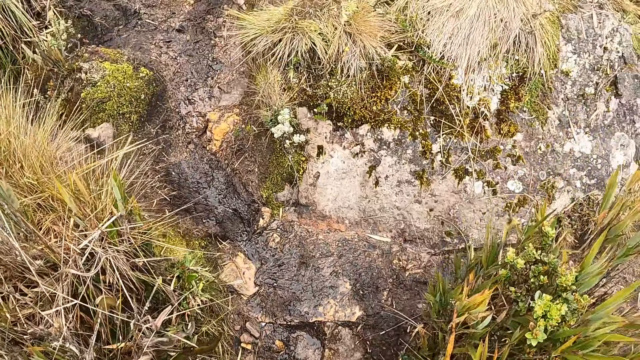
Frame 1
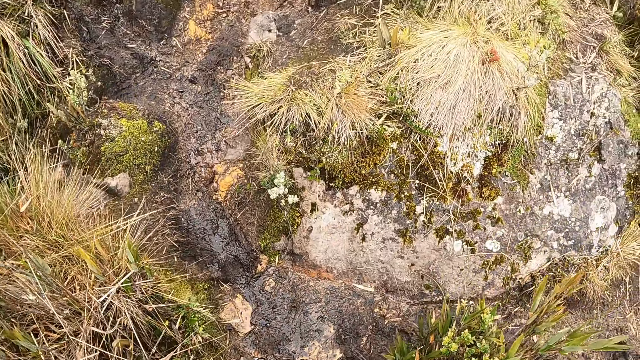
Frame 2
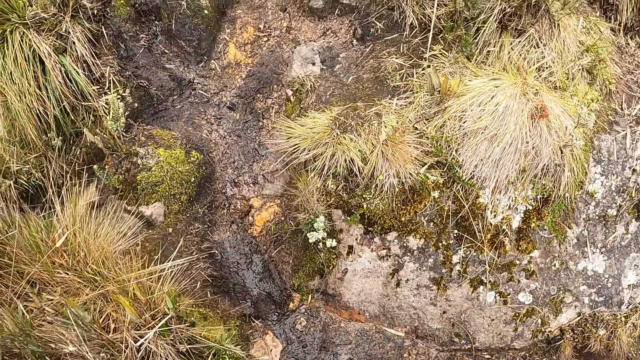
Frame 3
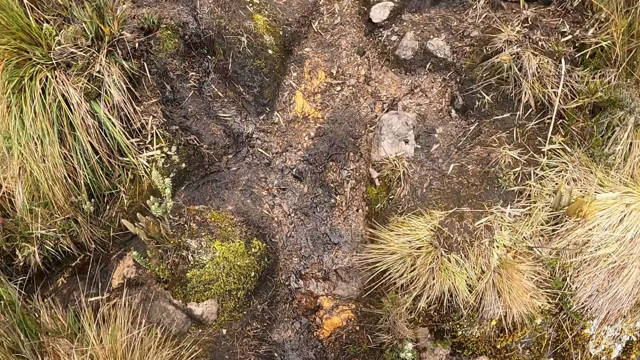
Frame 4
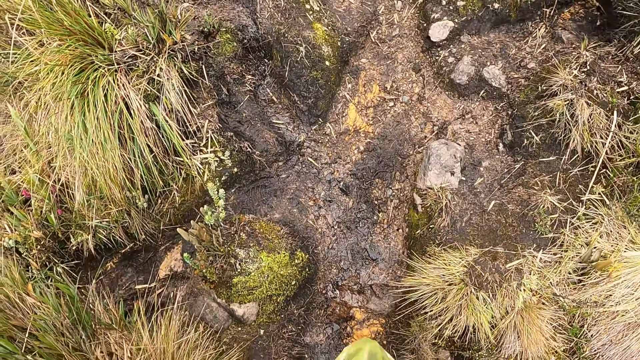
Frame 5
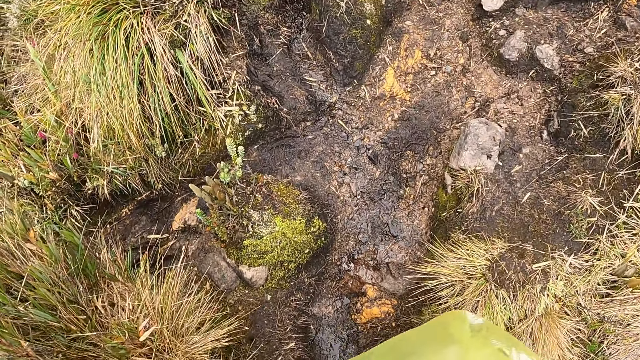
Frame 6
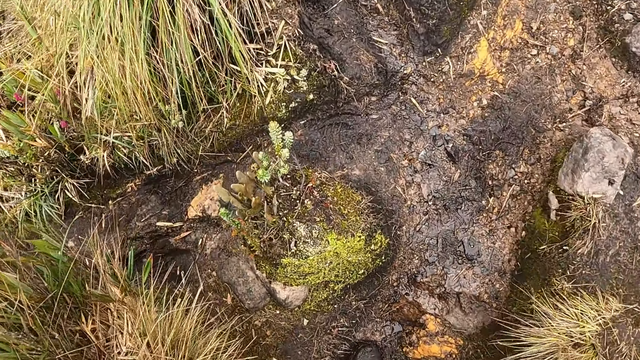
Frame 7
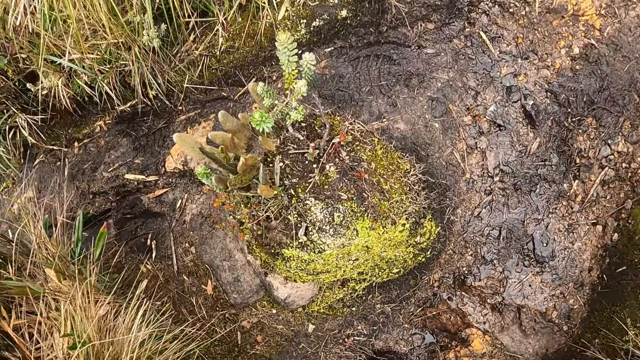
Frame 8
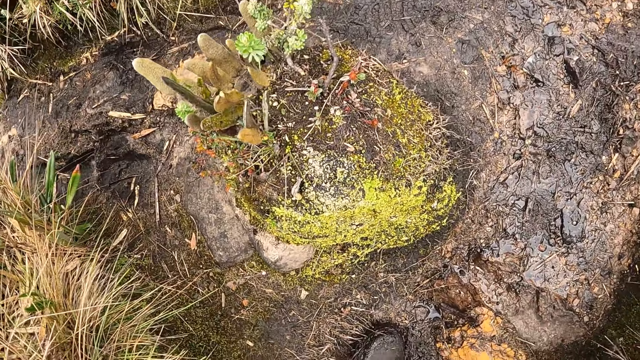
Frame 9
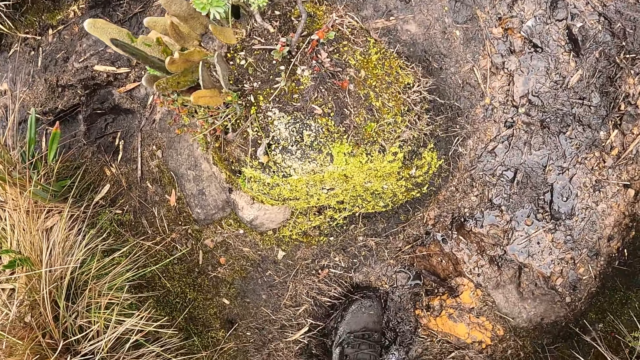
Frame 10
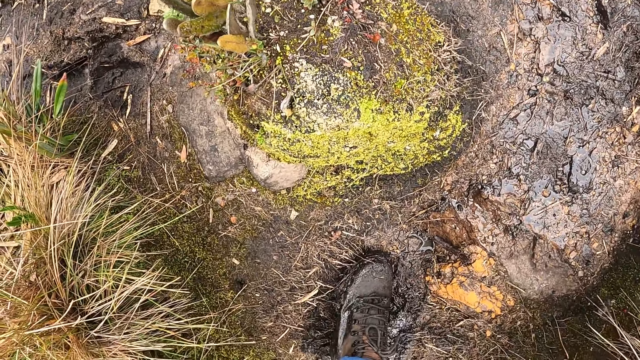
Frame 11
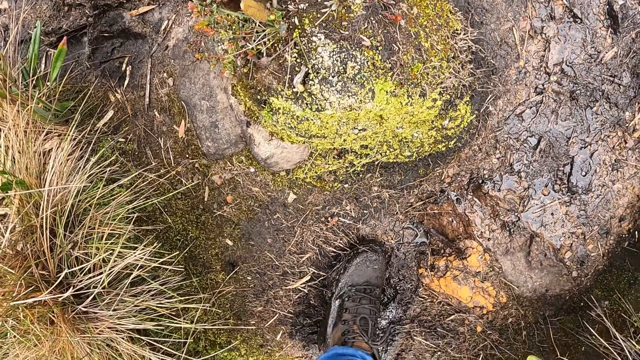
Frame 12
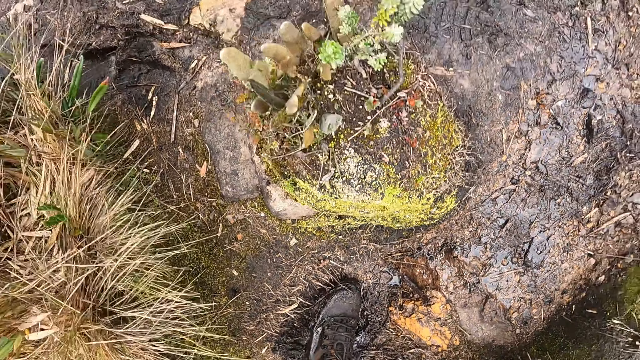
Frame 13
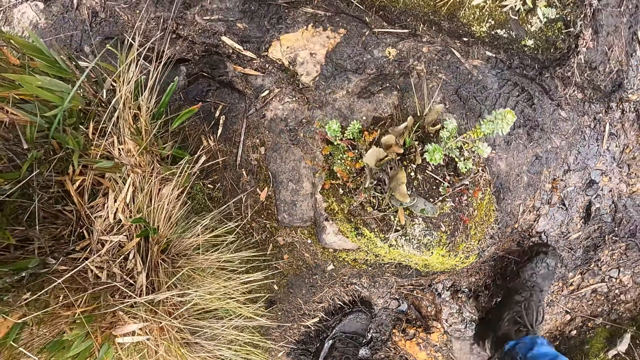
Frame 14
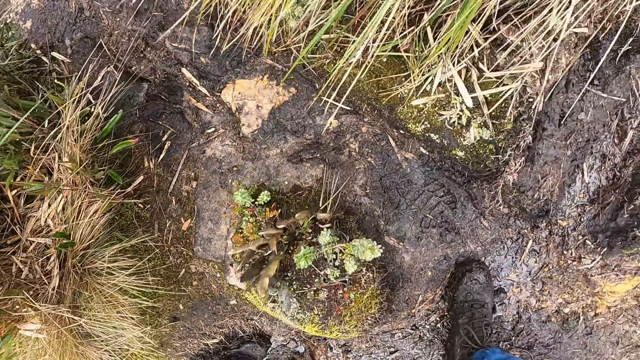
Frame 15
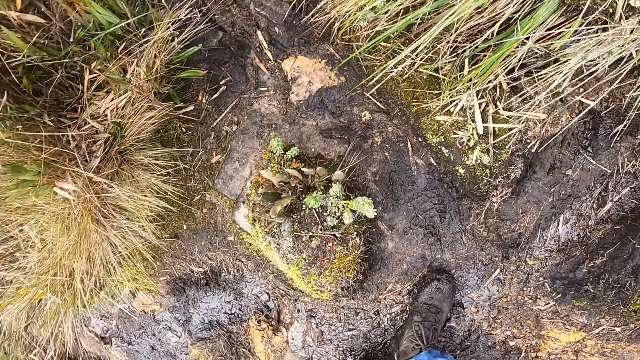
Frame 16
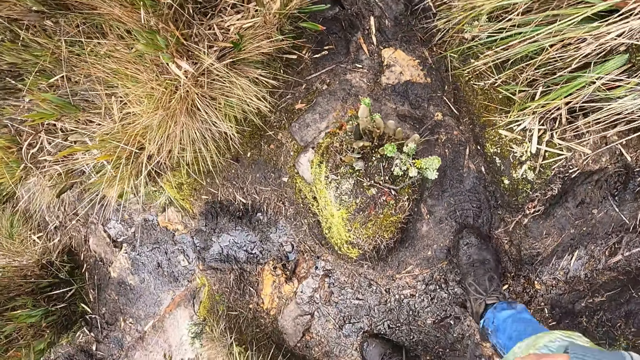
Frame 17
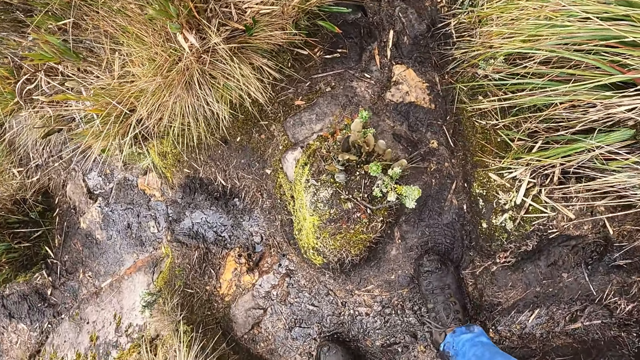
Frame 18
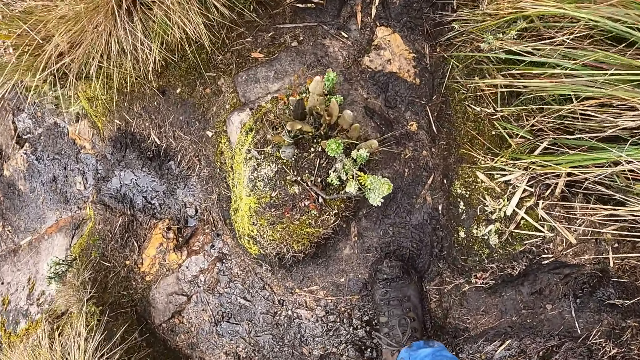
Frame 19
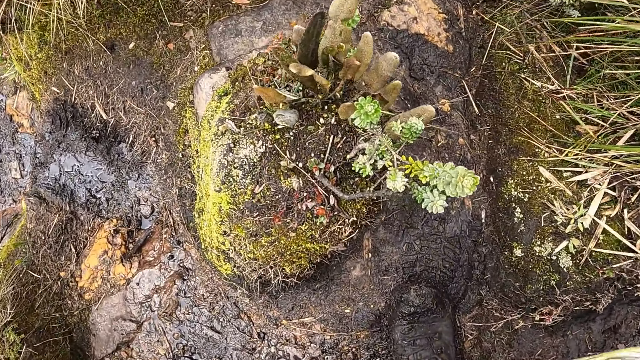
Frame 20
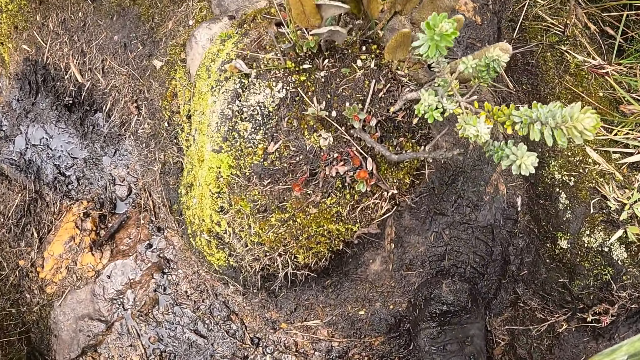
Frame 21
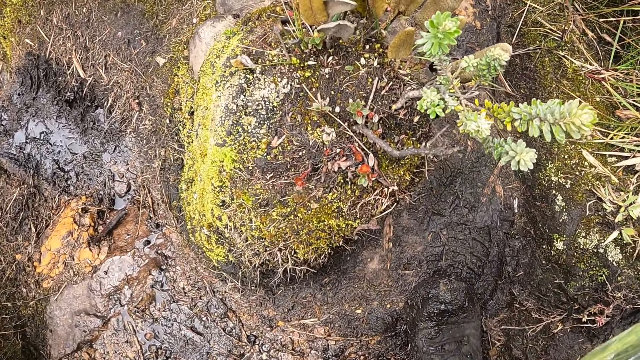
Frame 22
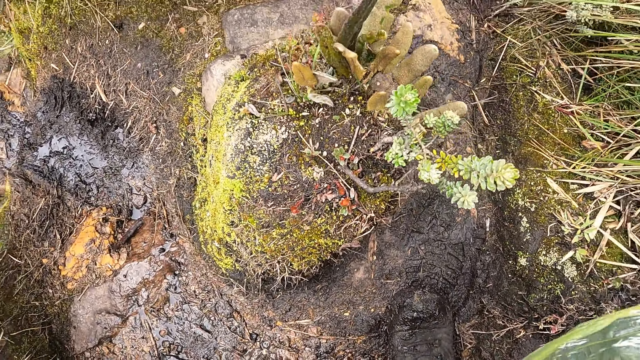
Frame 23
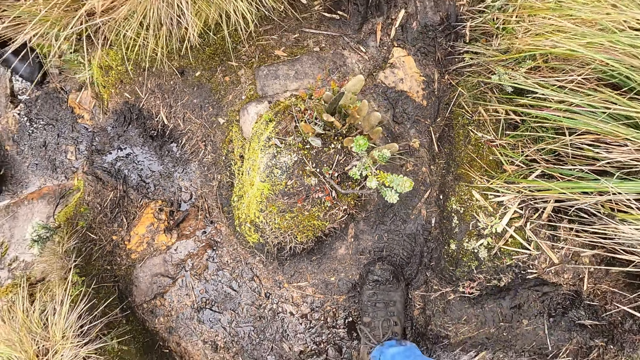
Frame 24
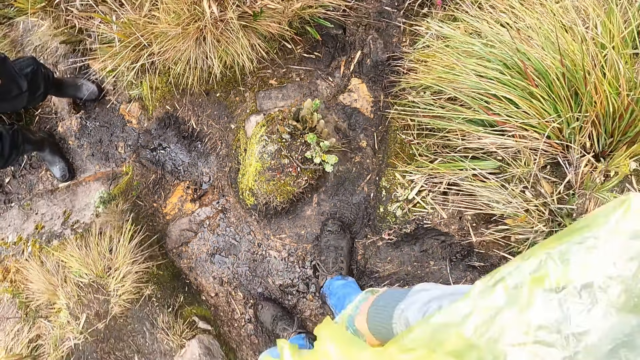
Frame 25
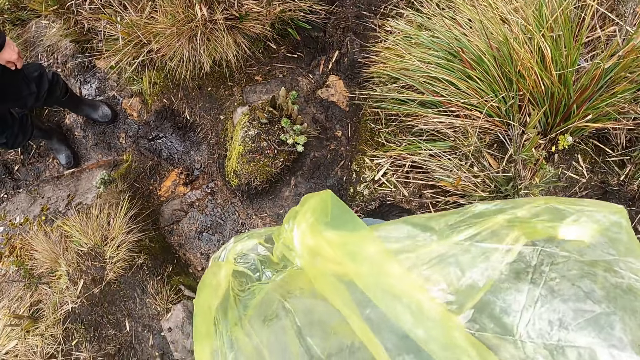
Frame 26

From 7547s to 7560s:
The camera wearer looks at the shrub. They look at the shrub again.

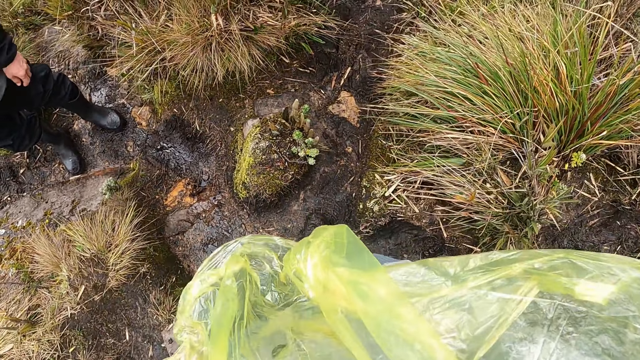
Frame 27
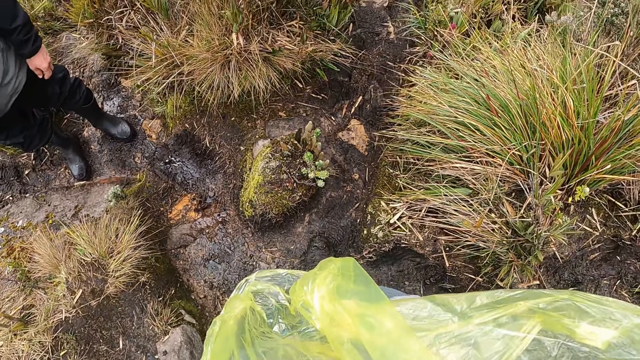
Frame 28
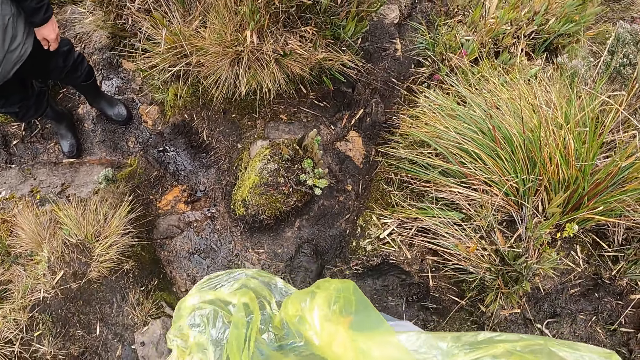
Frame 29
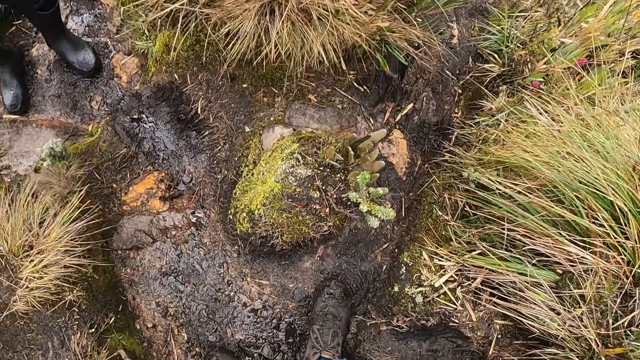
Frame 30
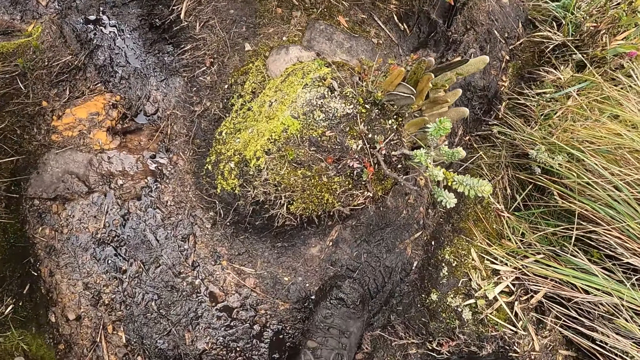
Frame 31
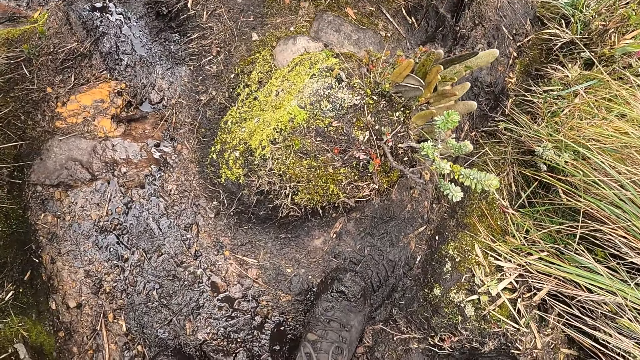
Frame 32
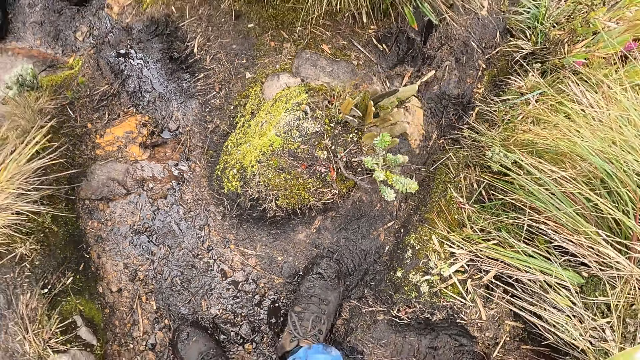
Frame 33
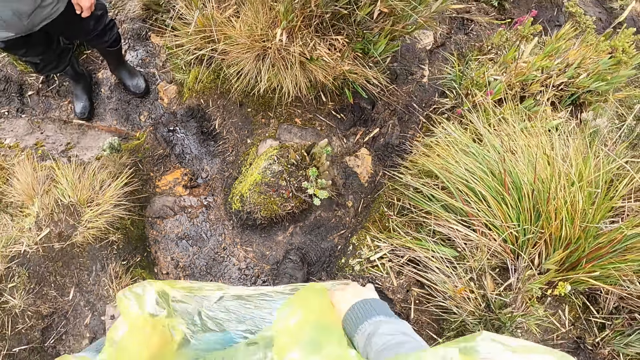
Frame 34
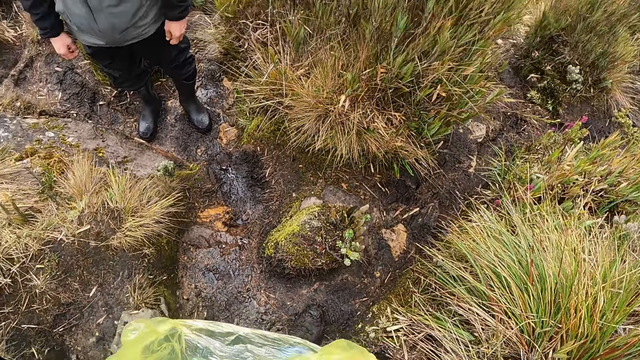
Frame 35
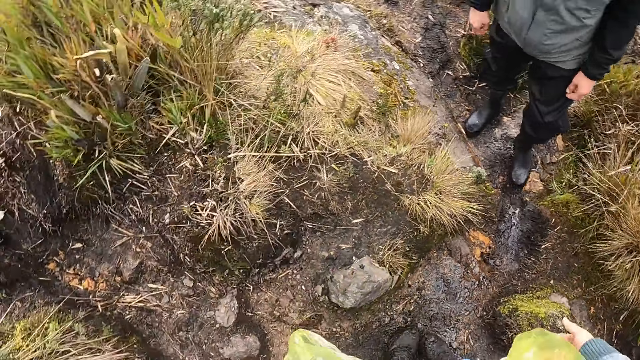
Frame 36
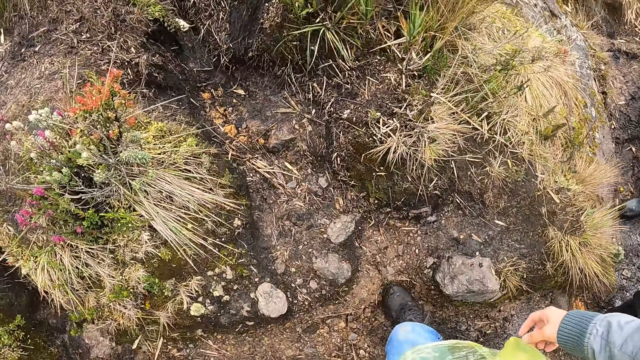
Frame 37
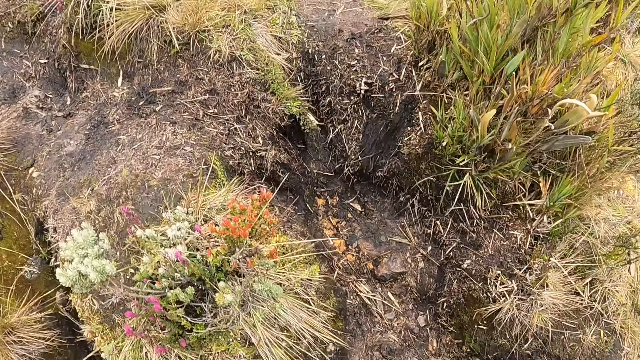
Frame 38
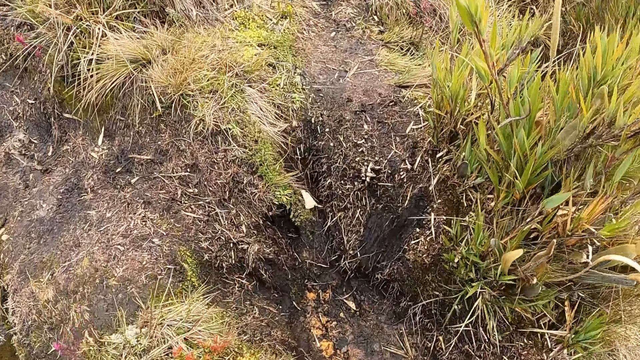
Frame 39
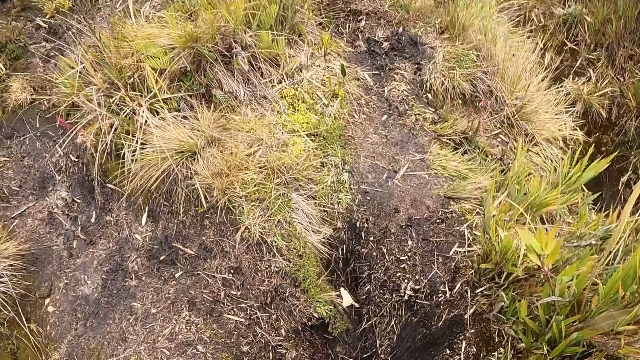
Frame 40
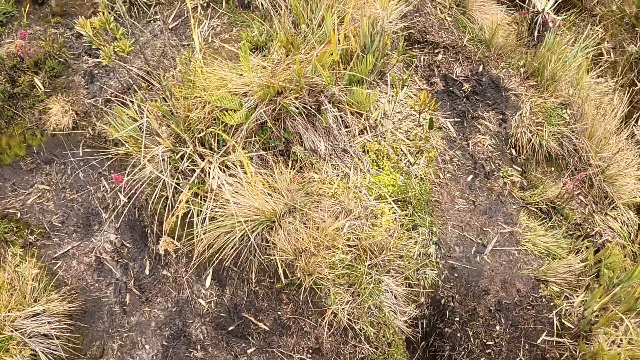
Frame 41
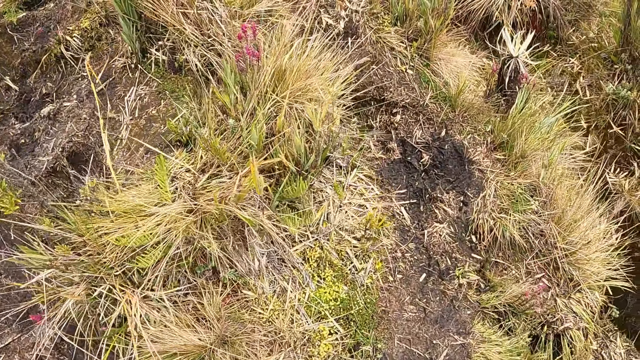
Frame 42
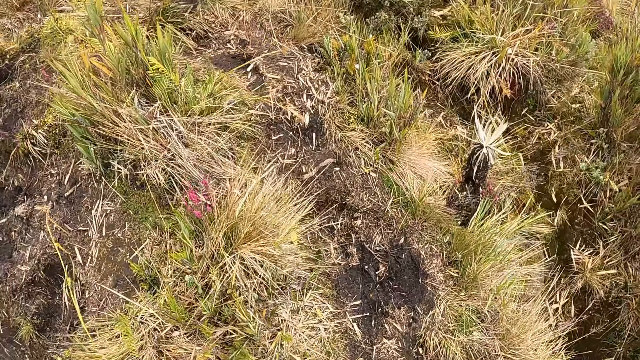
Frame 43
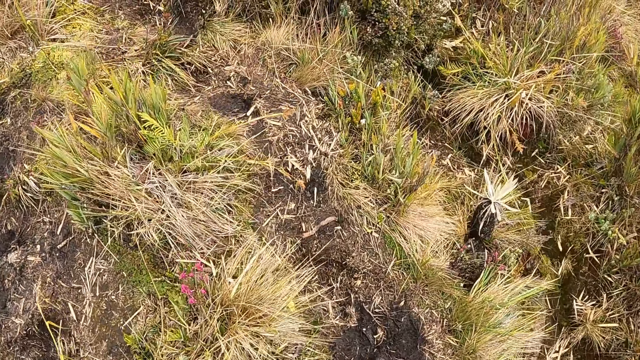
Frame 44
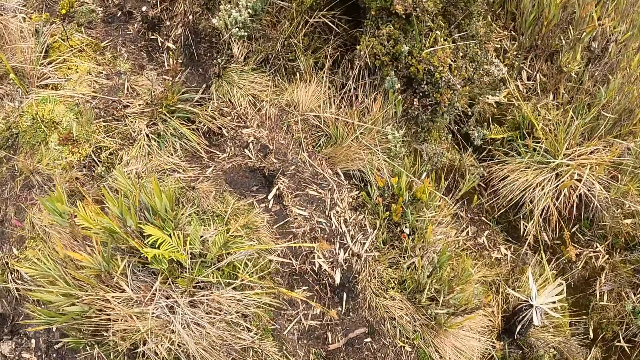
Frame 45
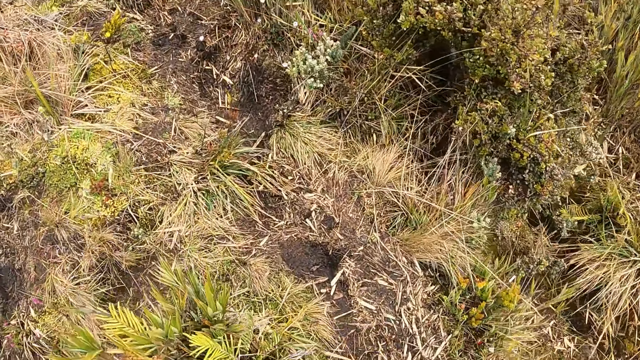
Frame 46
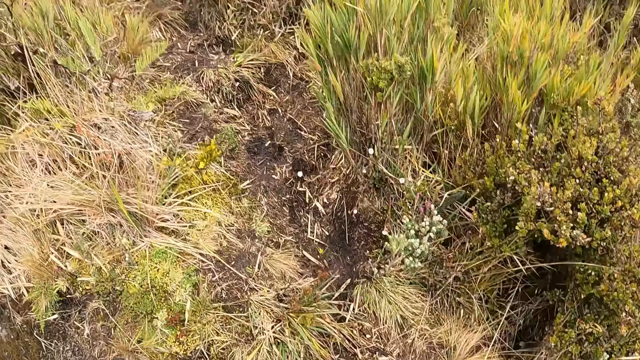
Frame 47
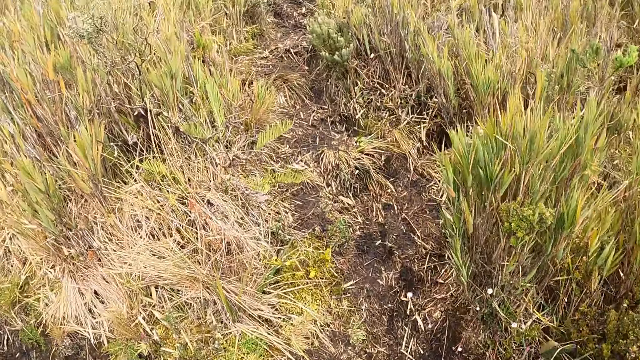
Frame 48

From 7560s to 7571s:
The camera wearer looks at the shrub. They look around the forest. They walk around the forest with the team.
